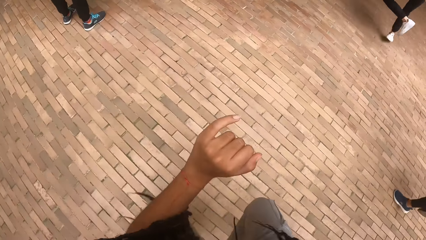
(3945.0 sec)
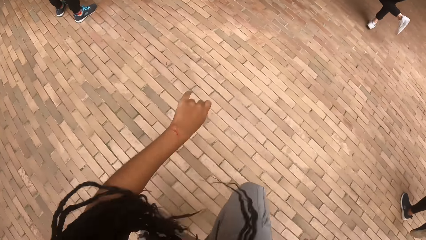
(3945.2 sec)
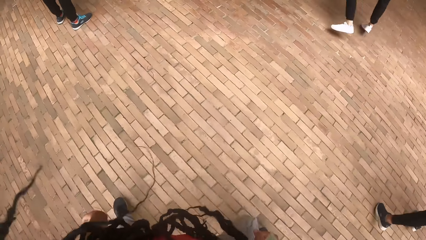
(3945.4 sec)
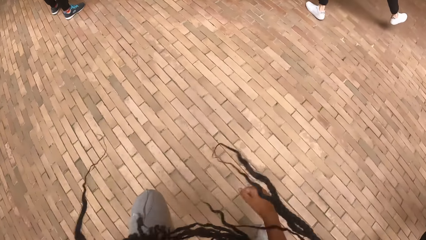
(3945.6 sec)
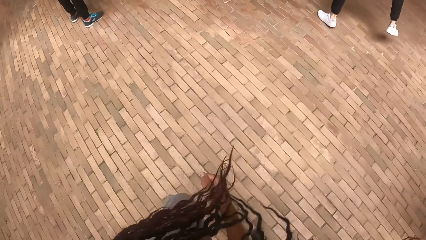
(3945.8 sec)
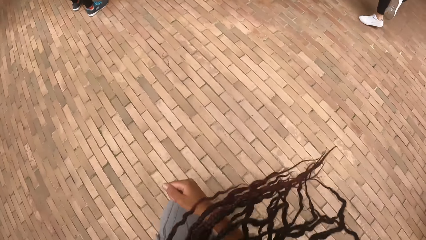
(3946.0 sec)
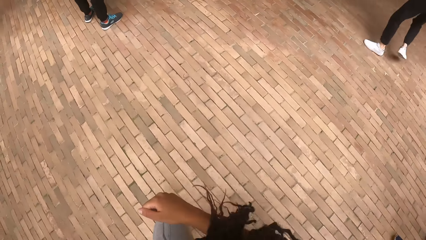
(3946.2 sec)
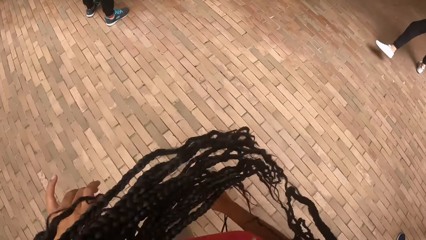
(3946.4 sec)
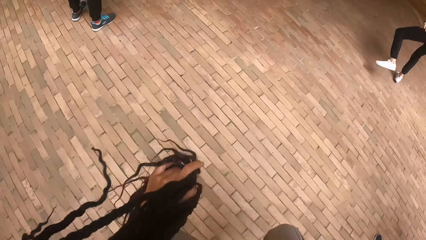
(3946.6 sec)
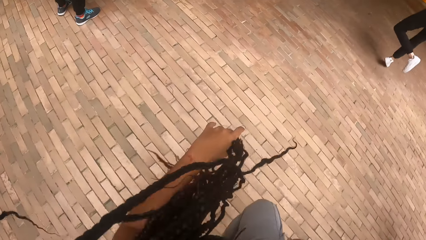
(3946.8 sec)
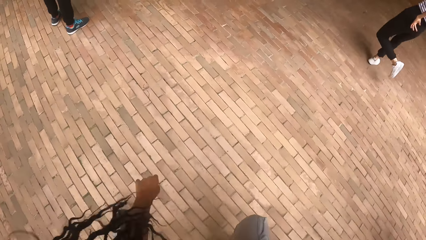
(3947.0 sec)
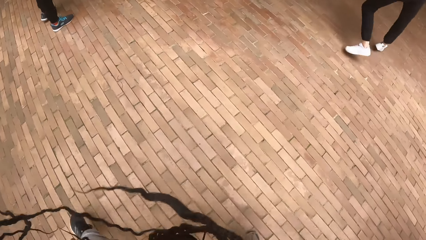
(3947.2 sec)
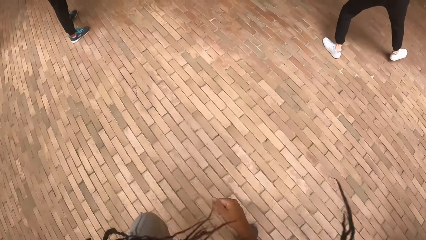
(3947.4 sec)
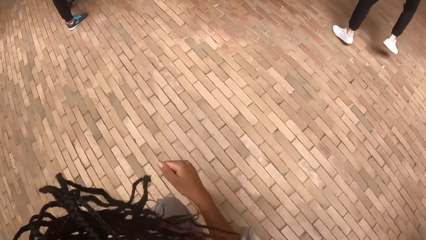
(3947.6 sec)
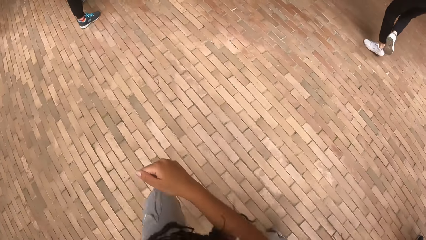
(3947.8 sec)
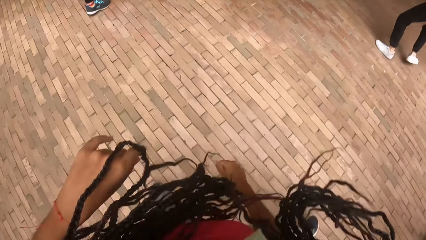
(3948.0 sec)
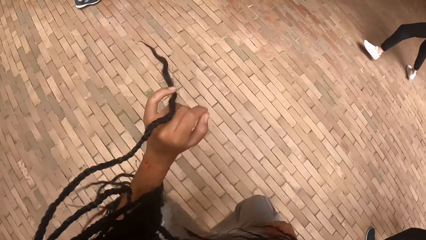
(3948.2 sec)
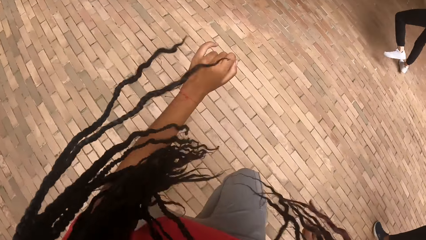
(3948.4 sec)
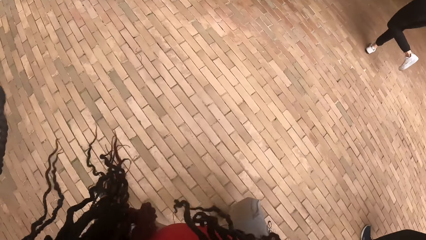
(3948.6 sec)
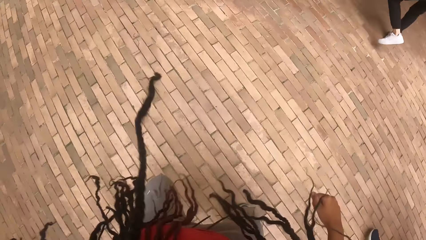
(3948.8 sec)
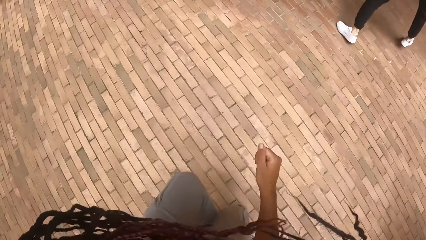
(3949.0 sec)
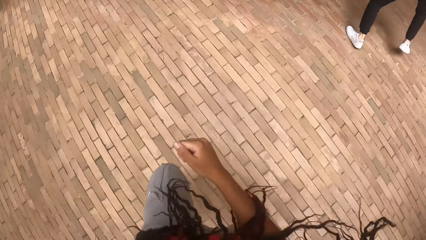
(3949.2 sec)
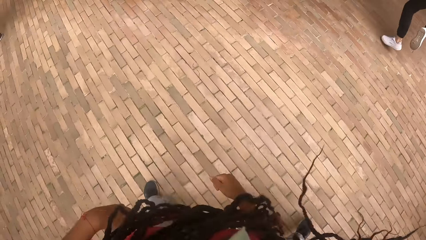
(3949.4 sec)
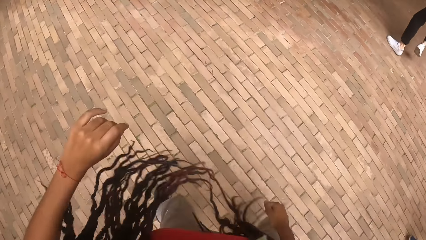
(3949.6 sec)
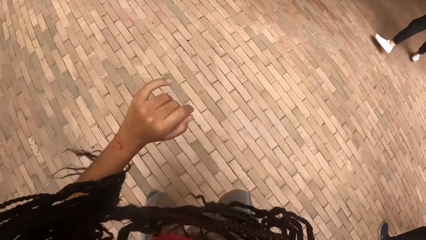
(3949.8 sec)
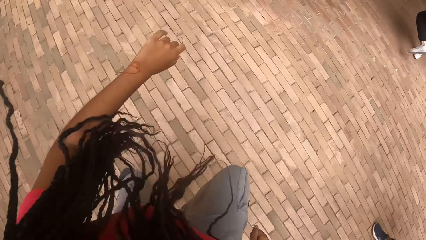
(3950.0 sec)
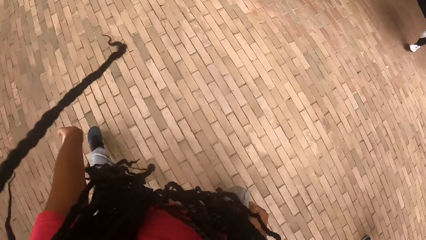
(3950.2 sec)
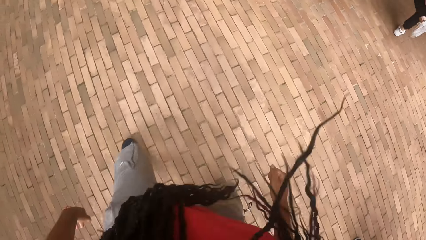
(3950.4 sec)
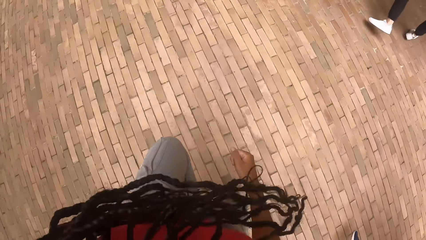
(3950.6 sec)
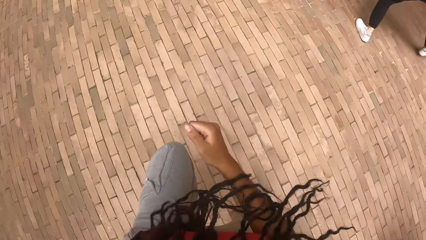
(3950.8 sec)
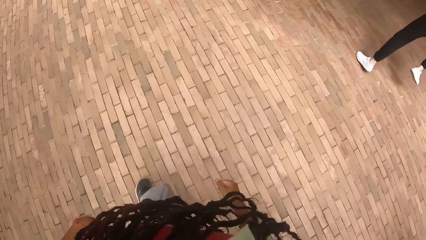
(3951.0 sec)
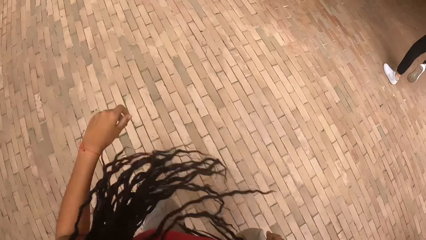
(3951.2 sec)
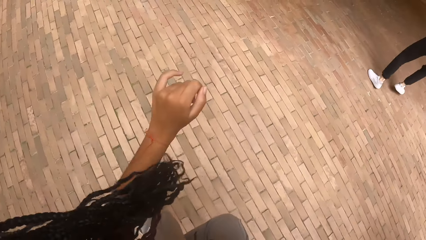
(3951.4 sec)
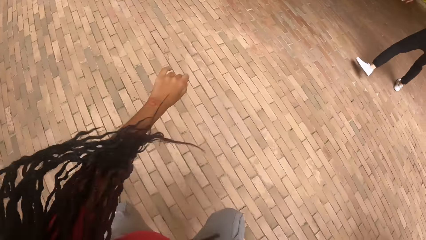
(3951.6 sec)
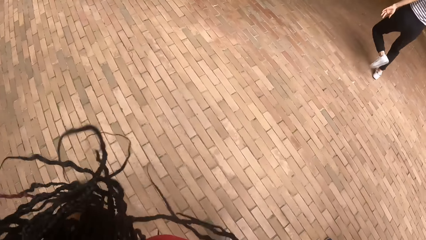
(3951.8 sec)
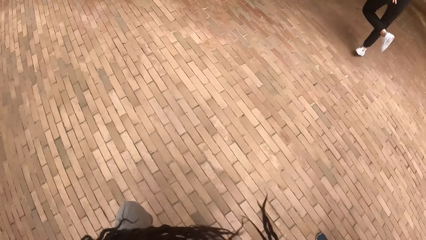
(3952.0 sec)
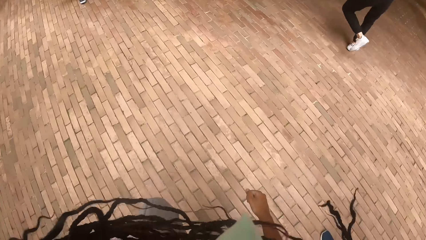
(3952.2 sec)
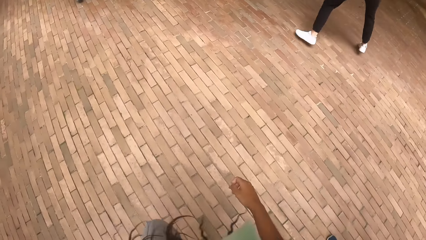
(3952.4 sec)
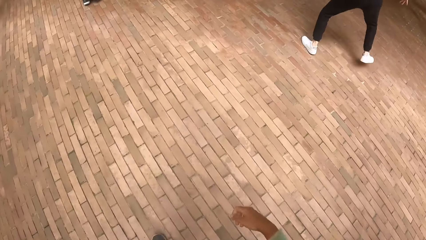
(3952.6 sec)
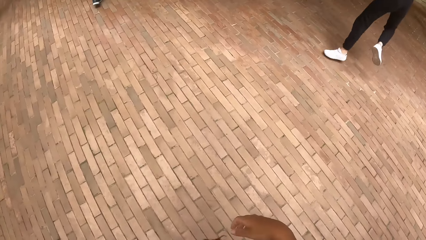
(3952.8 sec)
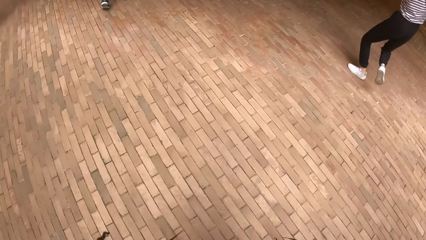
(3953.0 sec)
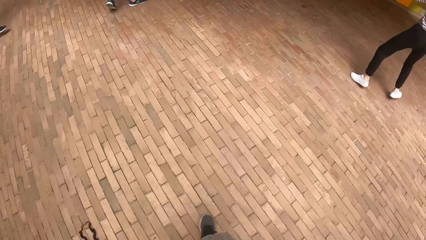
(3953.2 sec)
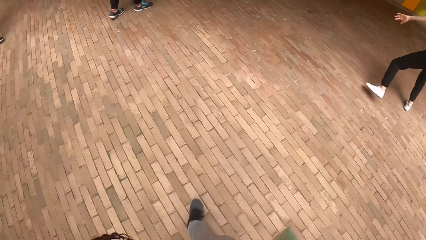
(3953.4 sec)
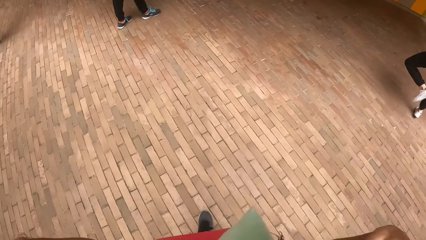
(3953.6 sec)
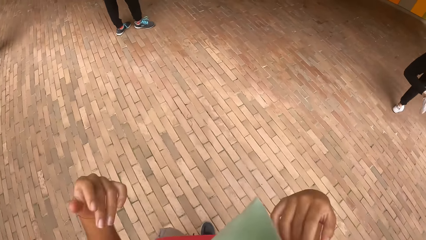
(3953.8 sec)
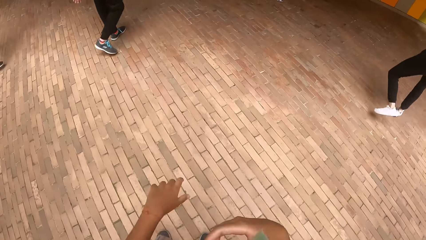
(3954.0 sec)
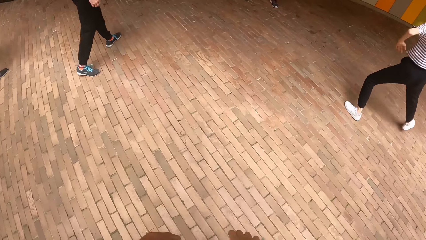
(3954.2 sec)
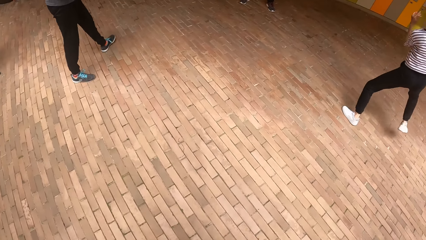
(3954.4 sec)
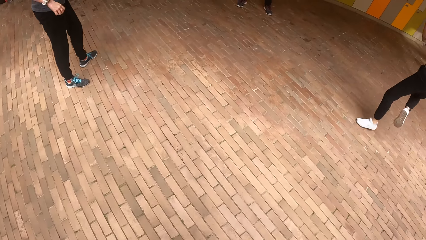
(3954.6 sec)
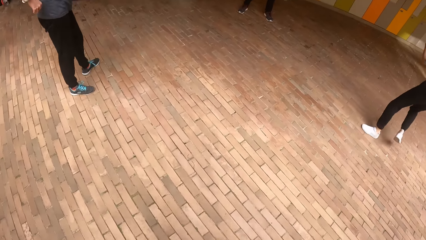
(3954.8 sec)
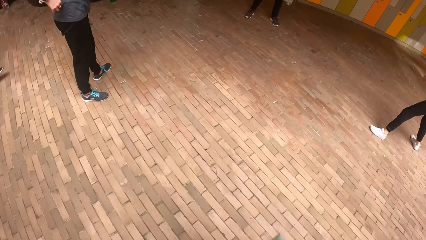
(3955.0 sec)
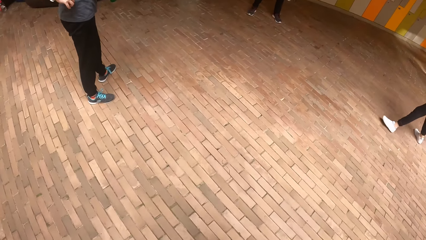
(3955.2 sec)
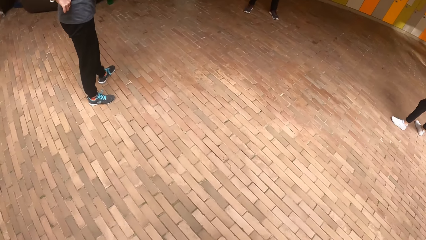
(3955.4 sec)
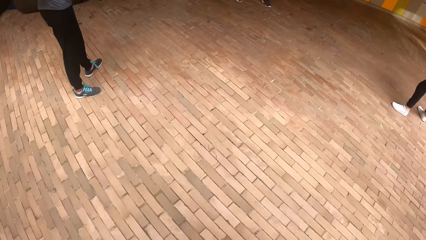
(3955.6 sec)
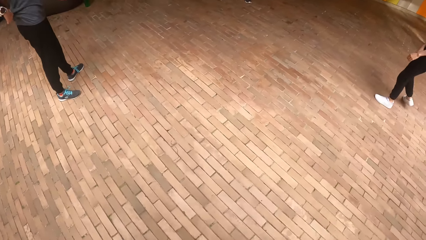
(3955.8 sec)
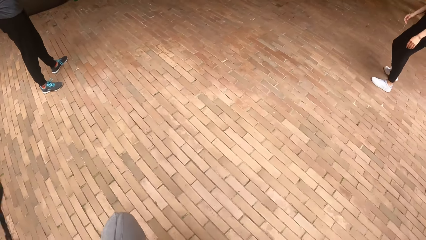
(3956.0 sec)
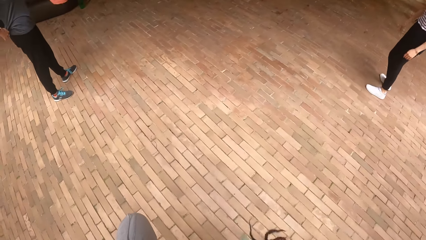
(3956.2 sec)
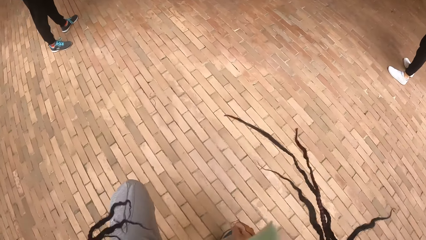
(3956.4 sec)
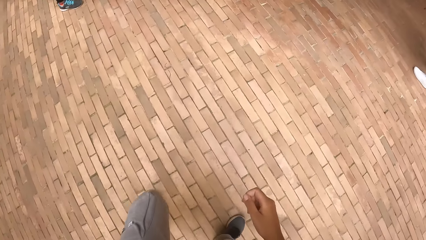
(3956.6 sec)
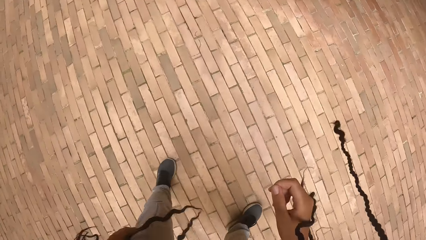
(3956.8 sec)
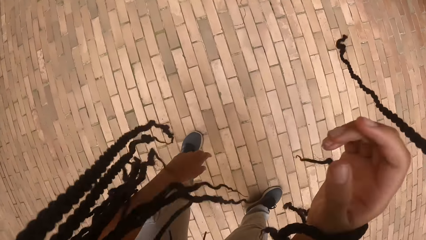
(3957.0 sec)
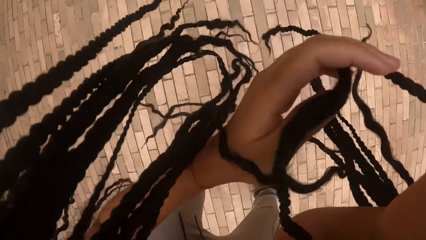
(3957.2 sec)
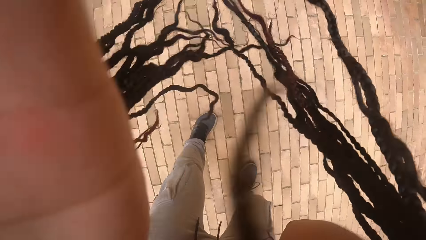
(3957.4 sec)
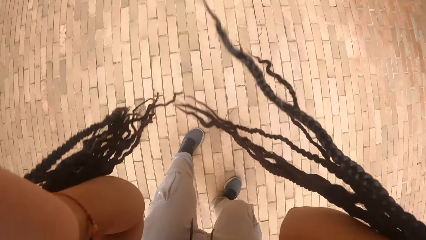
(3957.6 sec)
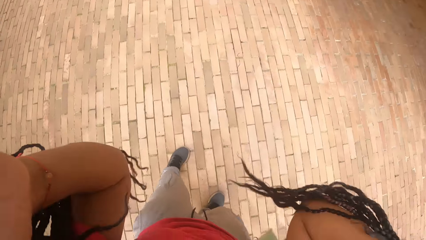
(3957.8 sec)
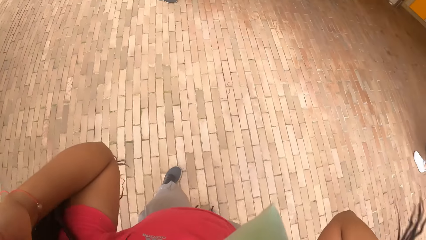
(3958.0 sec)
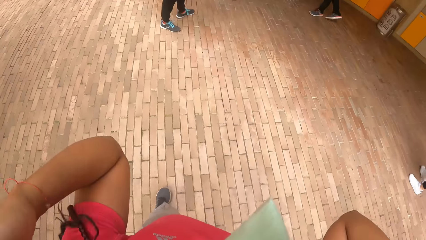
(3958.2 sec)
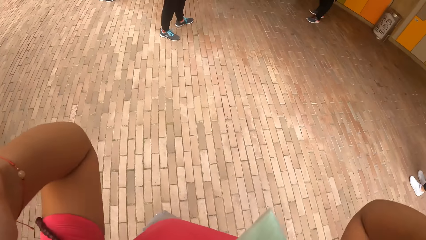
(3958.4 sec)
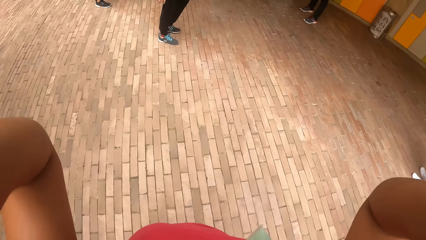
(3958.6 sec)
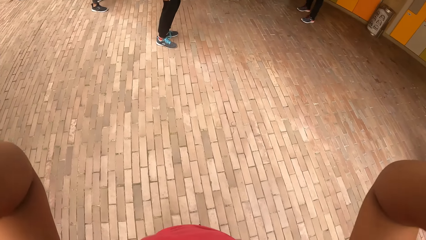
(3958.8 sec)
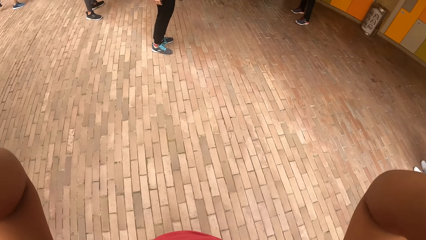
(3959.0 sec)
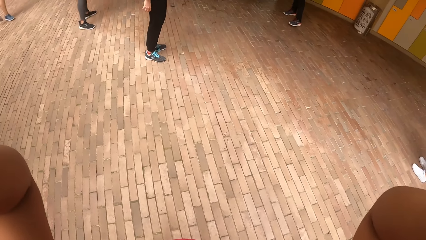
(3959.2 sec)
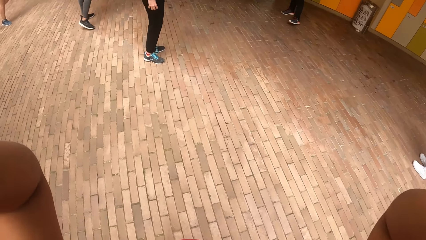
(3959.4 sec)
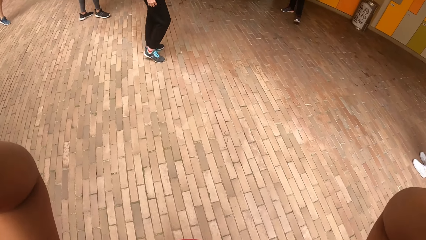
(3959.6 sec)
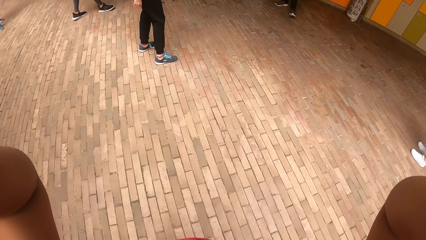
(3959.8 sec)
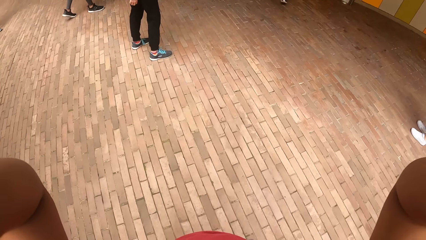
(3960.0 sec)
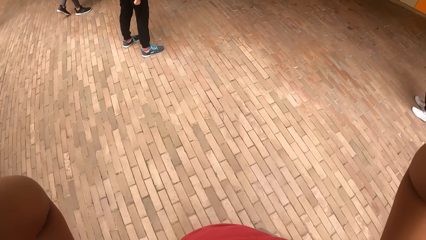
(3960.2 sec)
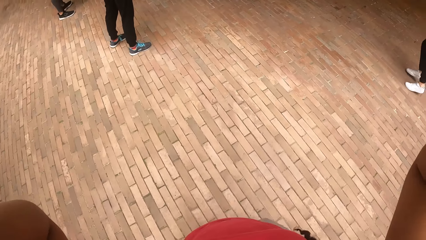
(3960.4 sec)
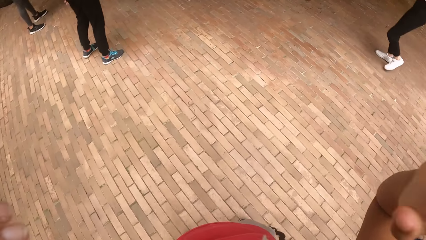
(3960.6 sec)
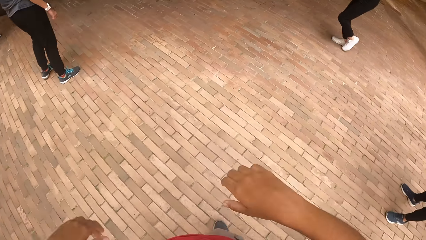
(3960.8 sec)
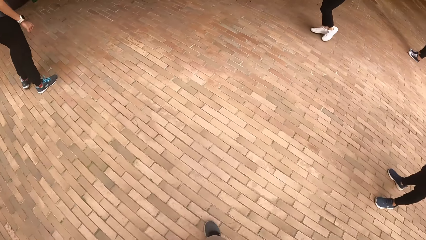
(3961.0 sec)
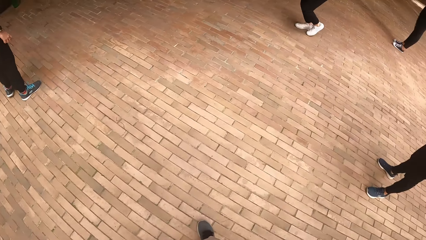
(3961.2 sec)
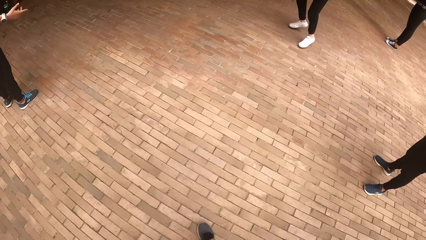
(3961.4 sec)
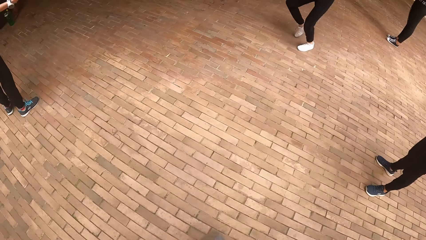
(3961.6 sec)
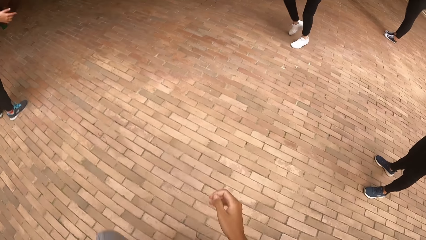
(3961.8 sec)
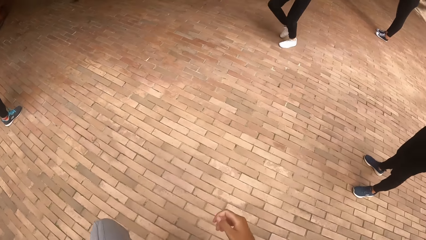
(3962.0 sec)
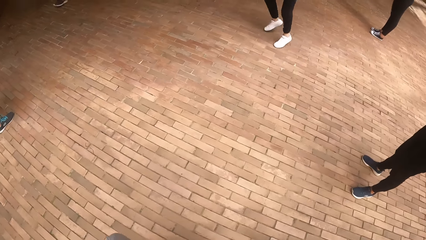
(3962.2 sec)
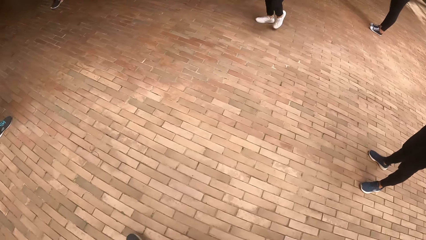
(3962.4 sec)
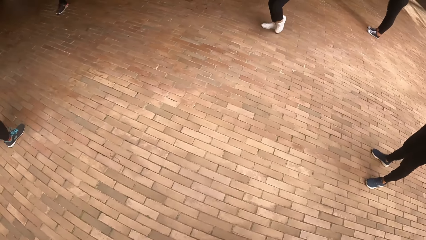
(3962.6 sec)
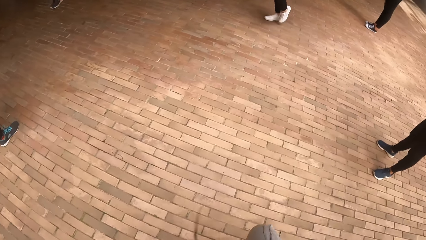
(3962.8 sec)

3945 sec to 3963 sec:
The camera wearer flips her hair with both hands. She flips her hair with both hands again. She raises both hands towards something. She touches her head with both hands. She withdraws both hands.
